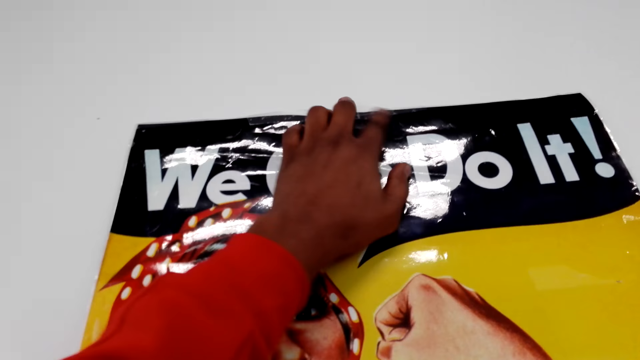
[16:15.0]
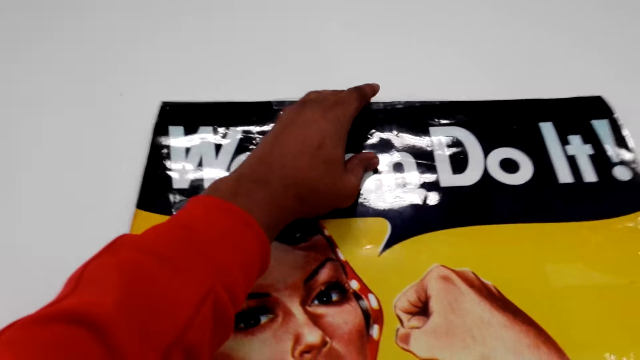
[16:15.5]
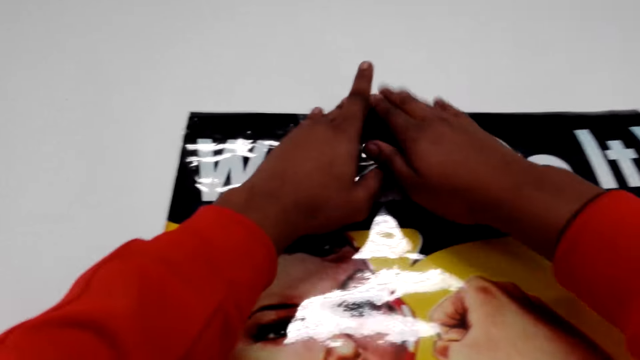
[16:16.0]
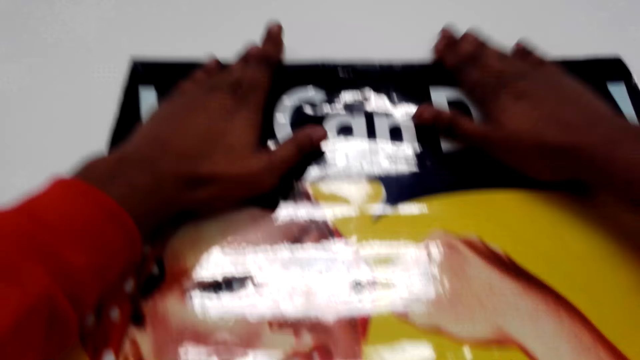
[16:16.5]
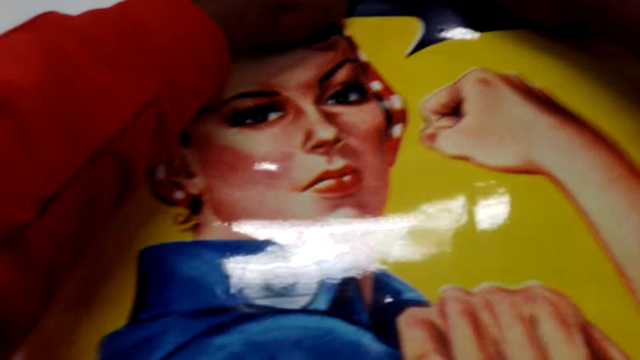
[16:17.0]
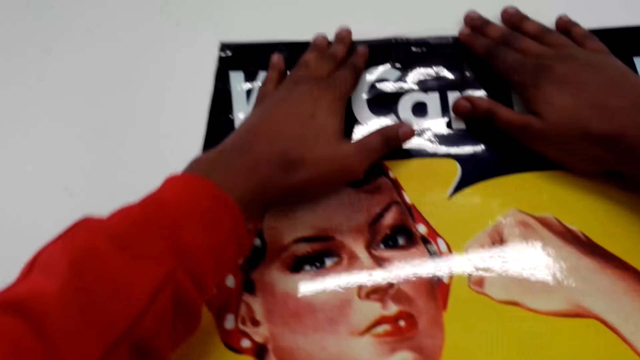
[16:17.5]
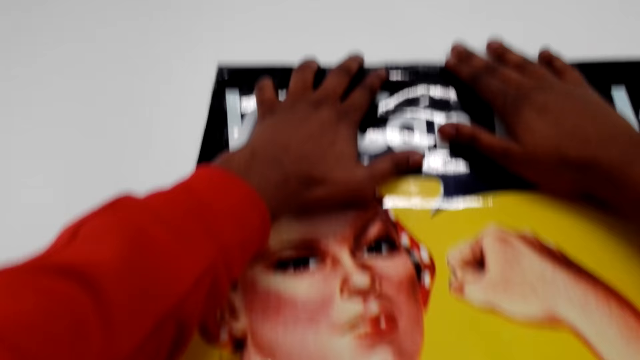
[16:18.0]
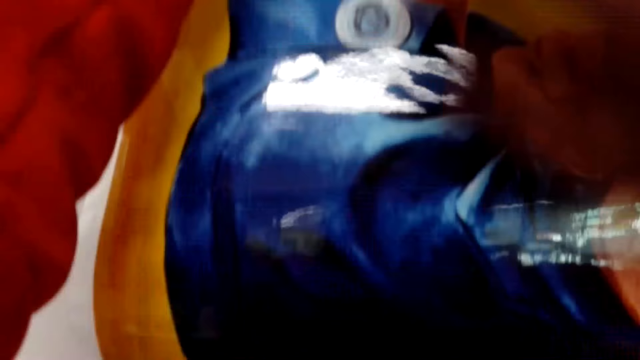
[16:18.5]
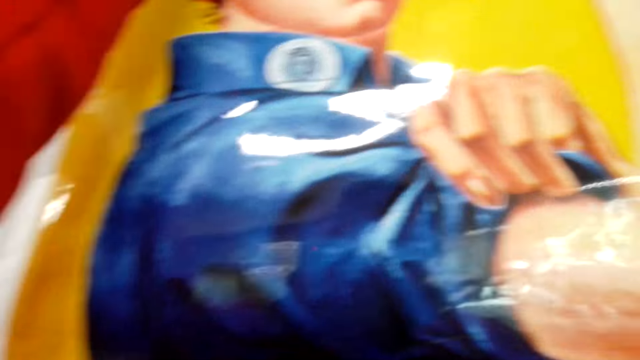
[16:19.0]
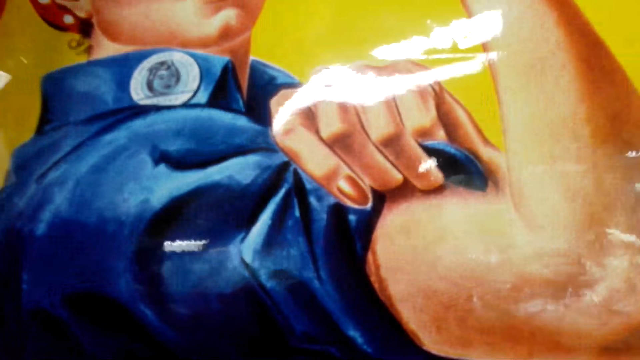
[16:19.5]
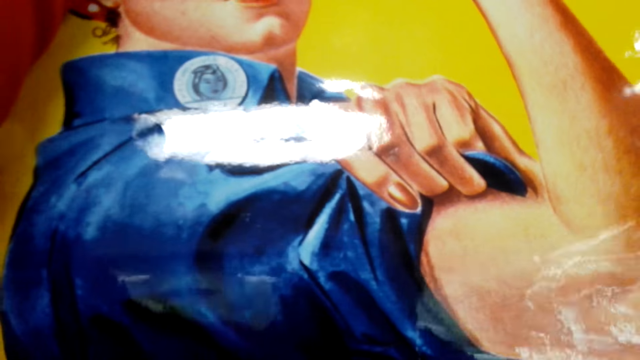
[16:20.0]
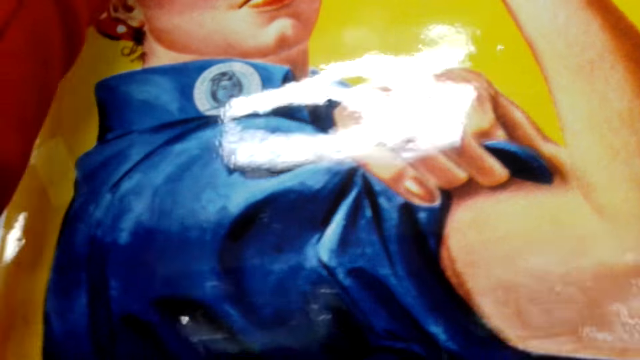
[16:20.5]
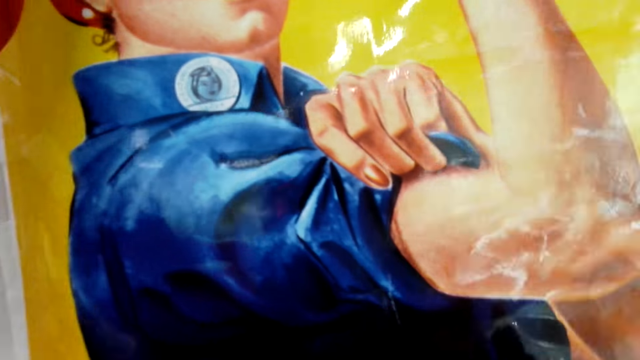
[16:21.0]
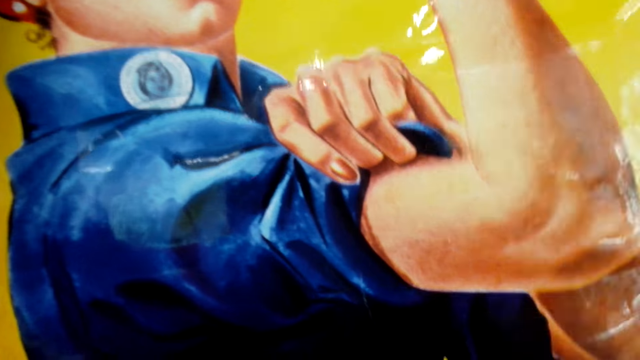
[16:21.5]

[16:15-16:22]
The camera wearer aligns a photo on the wall.

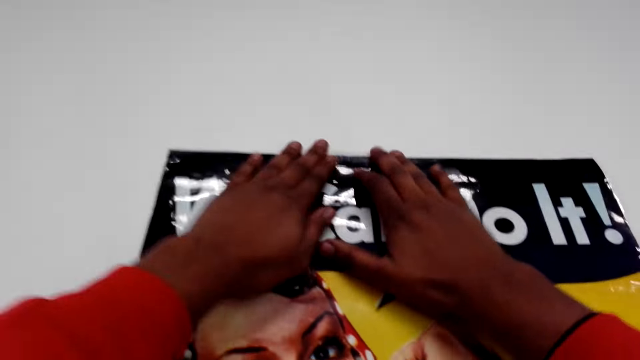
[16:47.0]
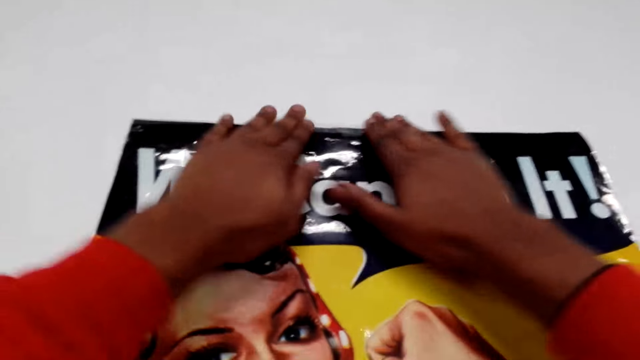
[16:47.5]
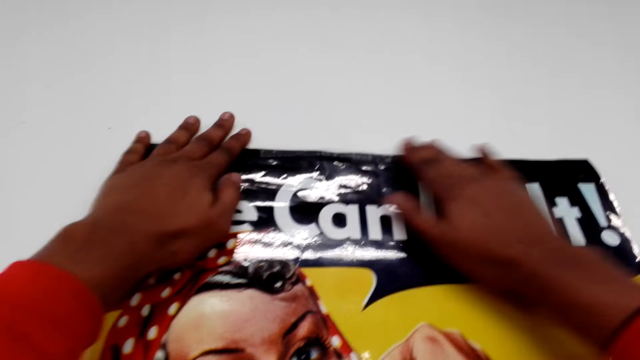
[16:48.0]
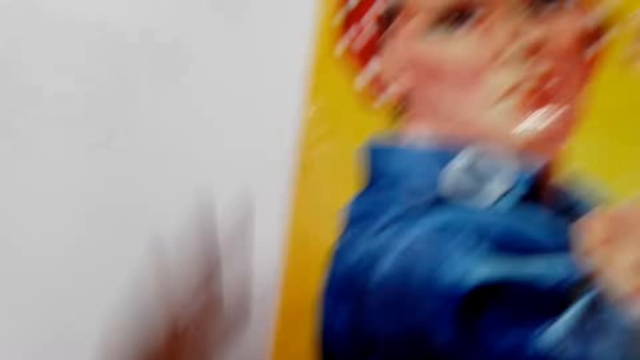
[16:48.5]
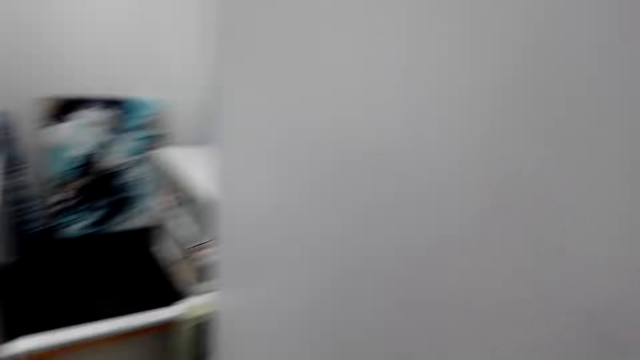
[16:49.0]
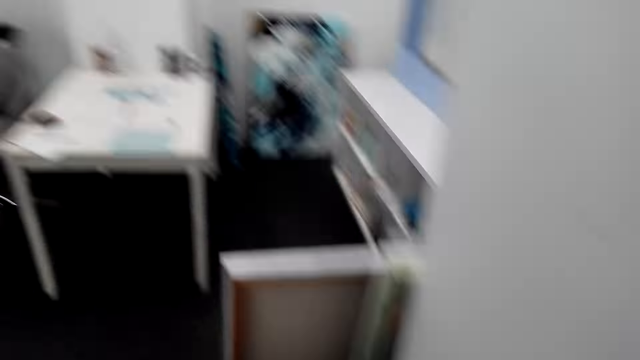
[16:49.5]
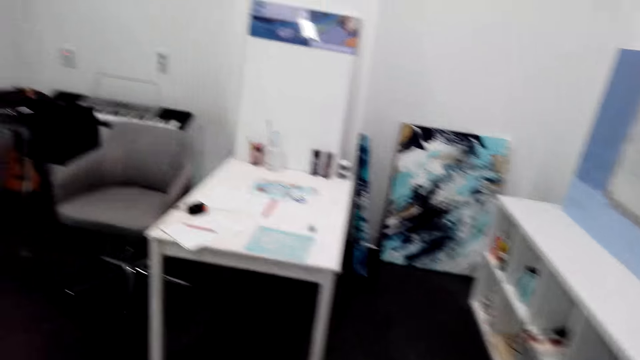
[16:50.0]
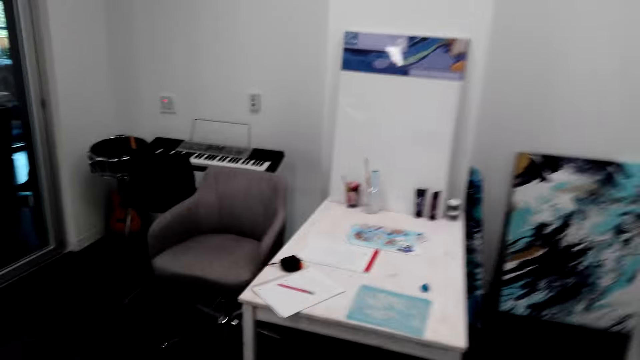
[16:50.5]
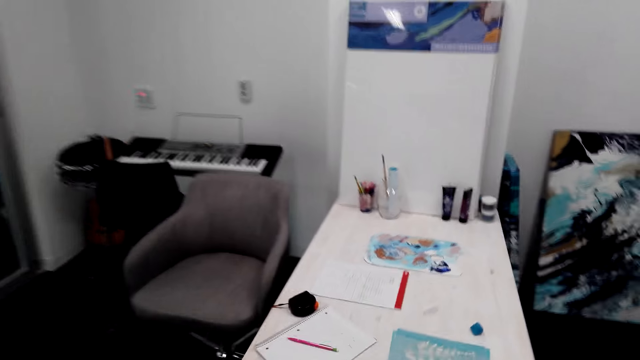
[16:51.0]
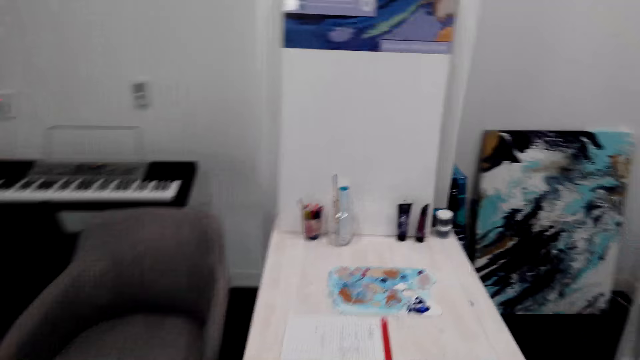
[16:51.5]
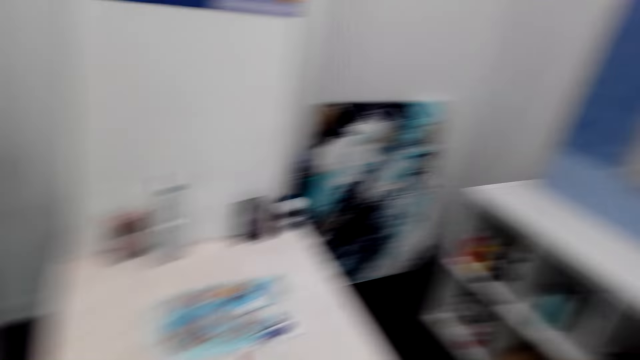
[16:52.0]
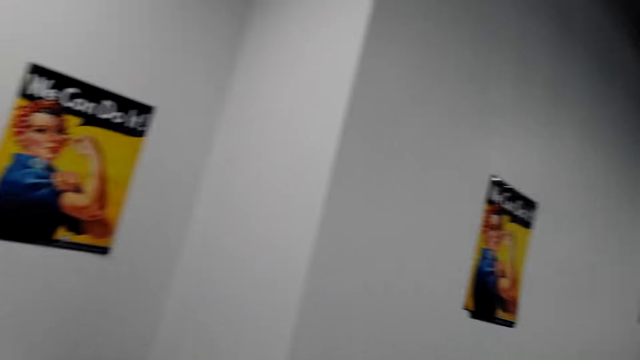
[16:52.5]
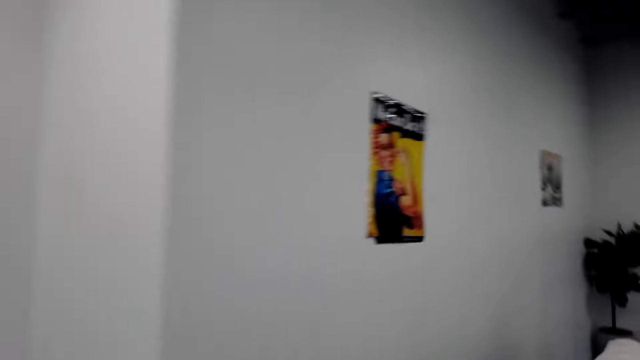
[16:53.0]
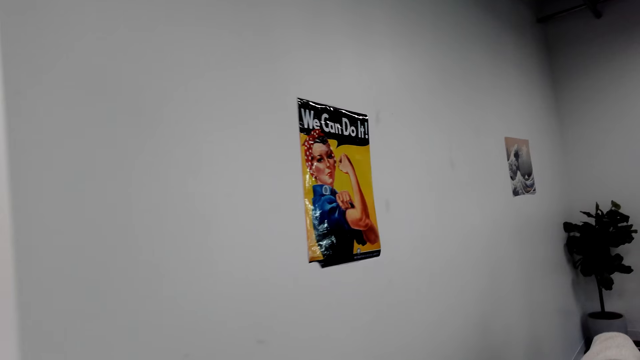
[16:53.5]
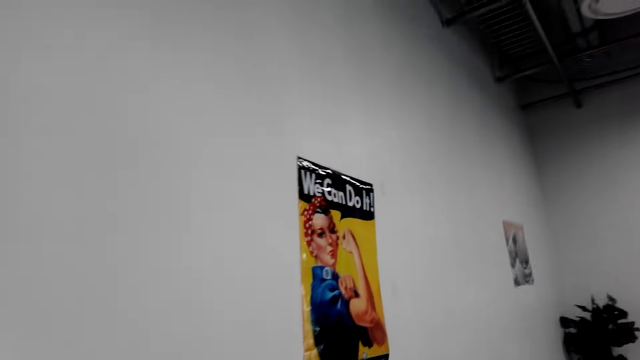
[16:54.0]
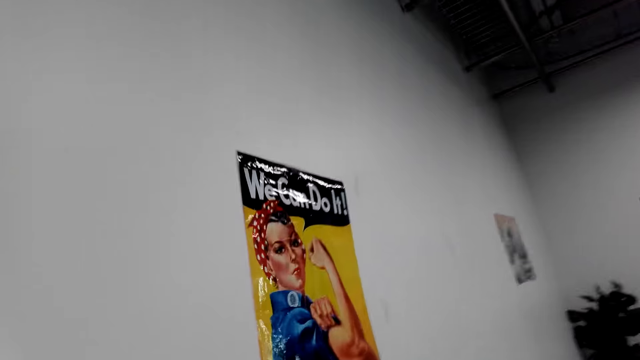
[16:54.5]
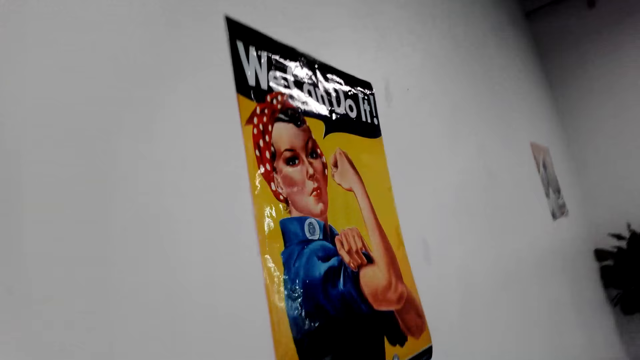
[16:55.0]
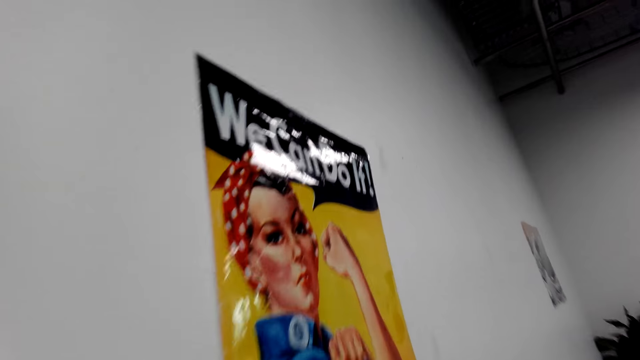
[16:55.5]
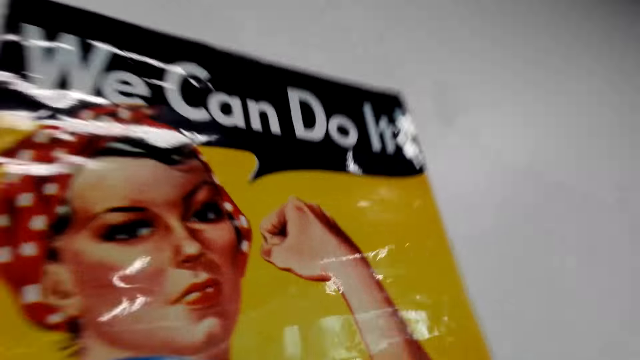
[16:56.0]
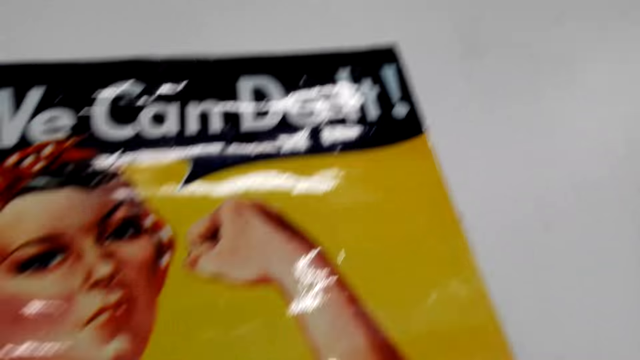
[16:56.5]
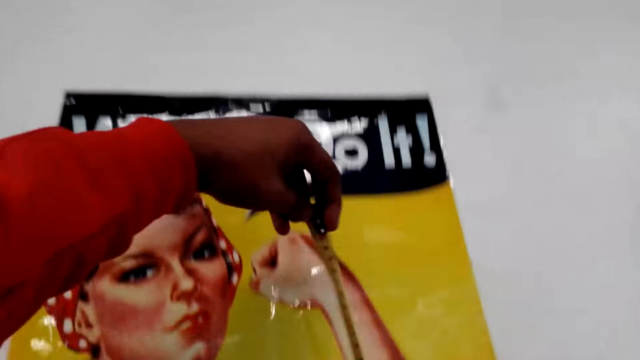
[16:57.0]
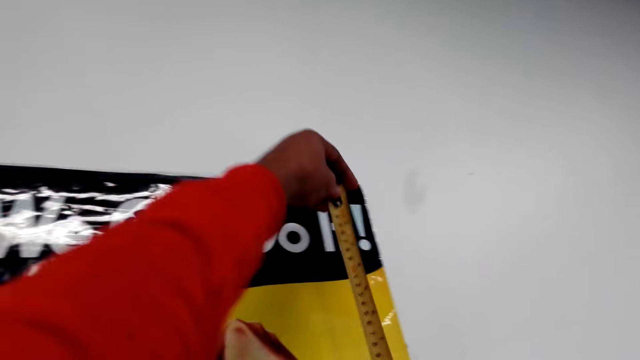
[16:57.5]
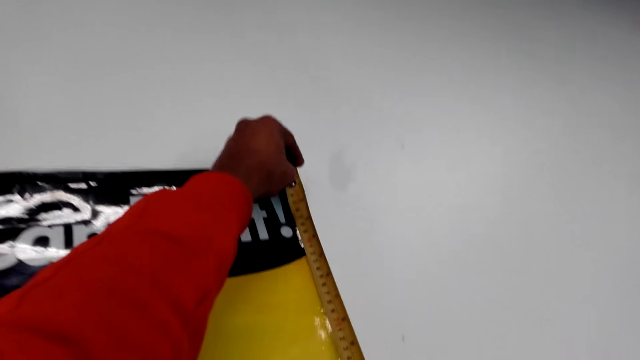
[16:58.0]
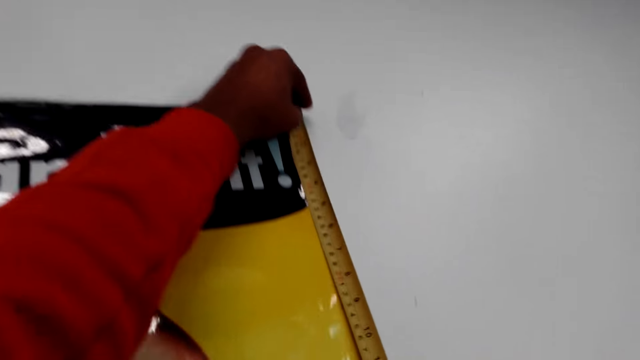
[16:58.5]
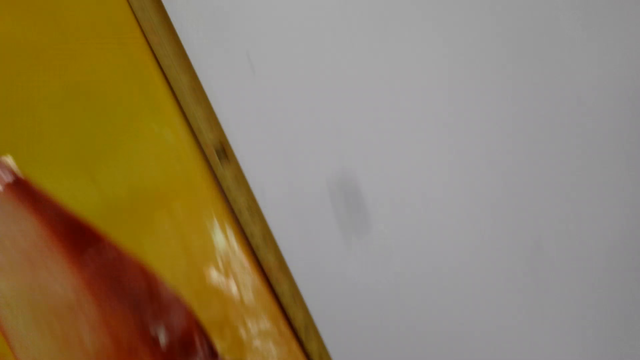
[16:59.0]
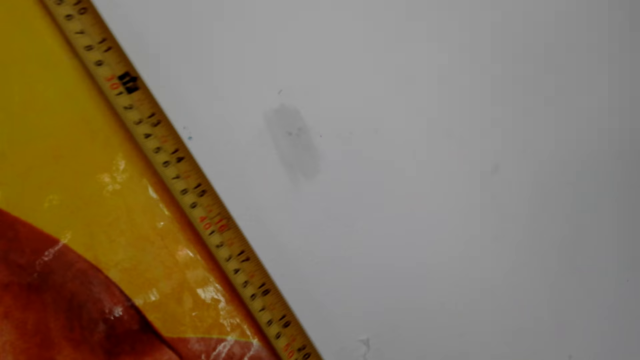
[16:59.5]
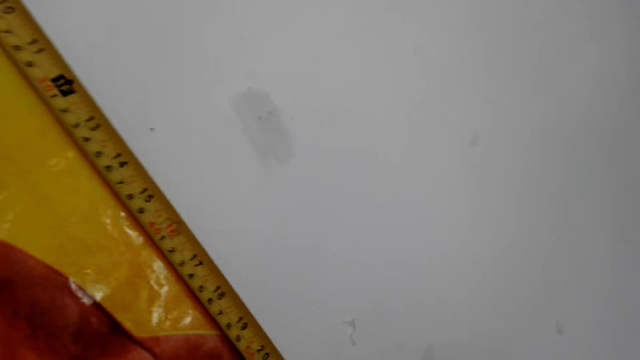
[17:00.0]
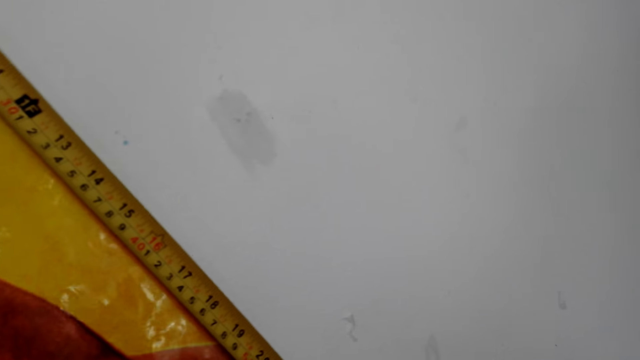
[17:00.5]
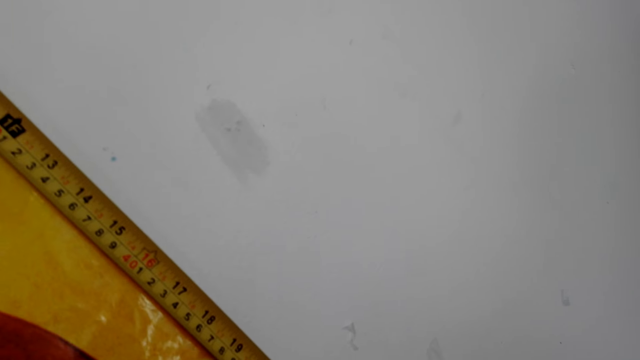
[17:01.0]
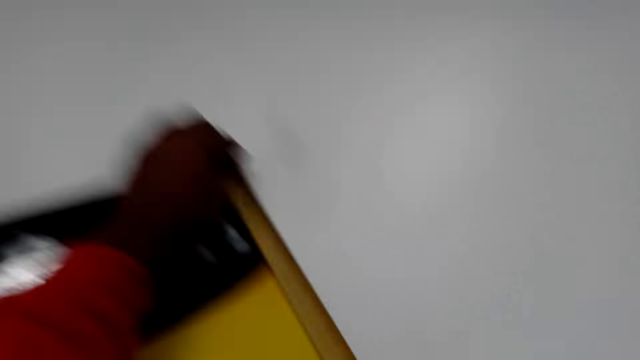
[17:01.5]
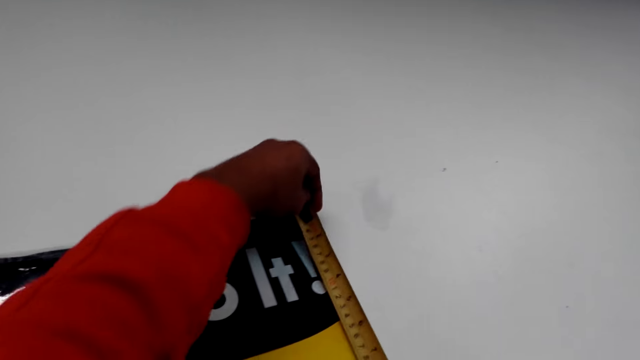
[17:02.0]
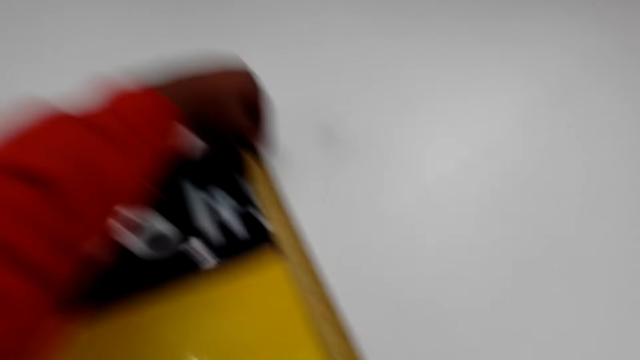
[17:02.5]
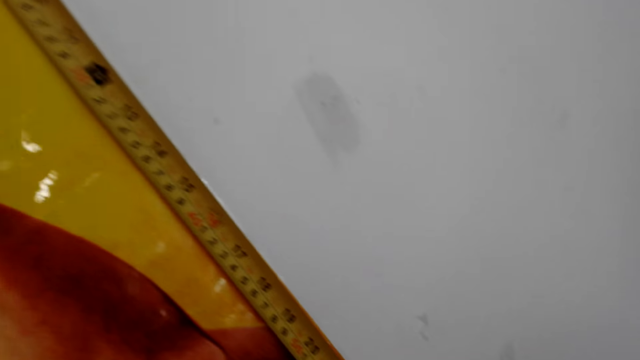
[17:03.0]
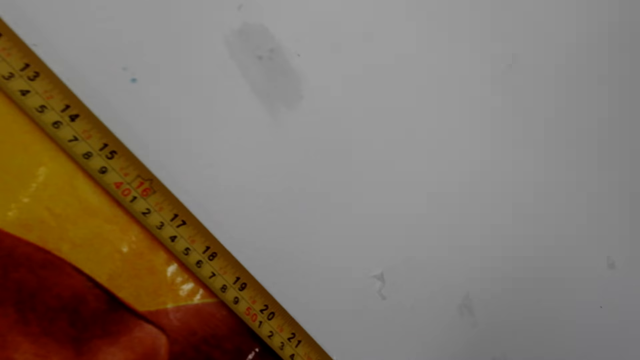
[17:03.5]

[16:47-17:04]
The camera wearer looks around the house. They walk towards the table. They look around the house. They turn around. They walk towards the photo. They measure the picture on the wall with a tape measure.
